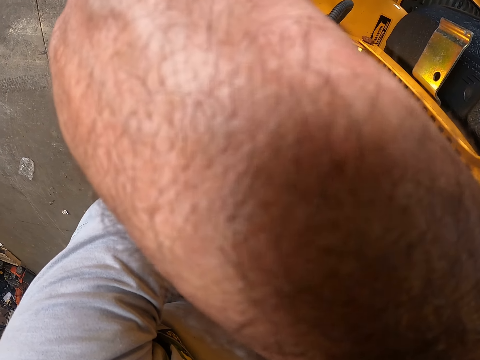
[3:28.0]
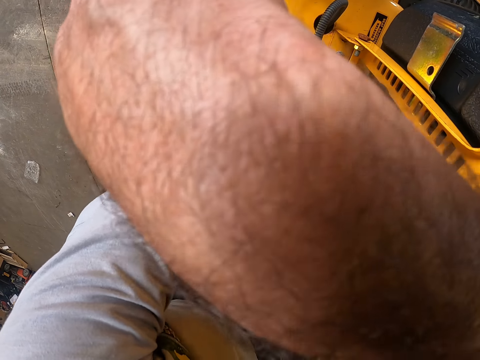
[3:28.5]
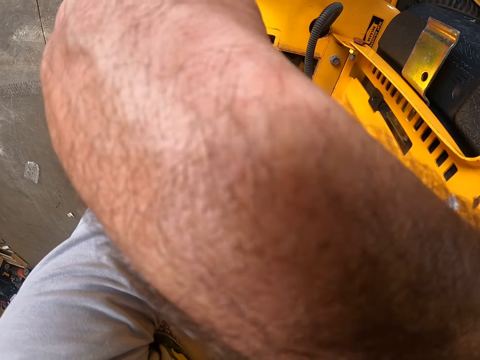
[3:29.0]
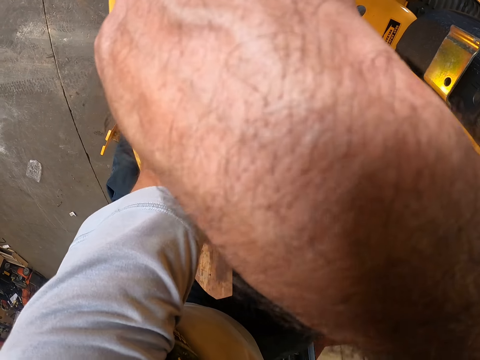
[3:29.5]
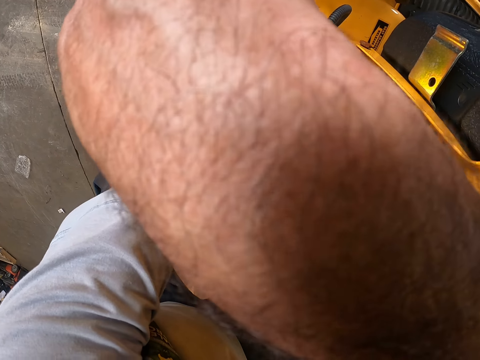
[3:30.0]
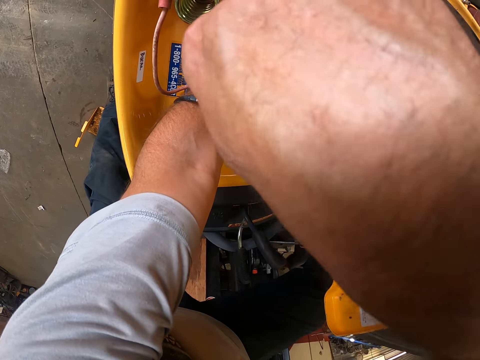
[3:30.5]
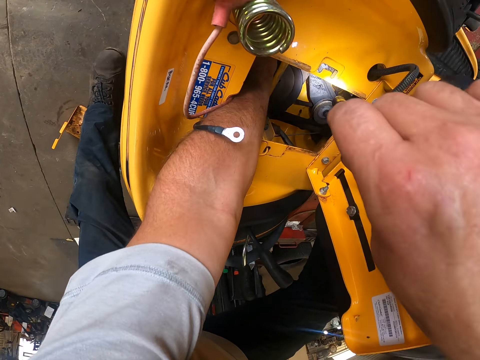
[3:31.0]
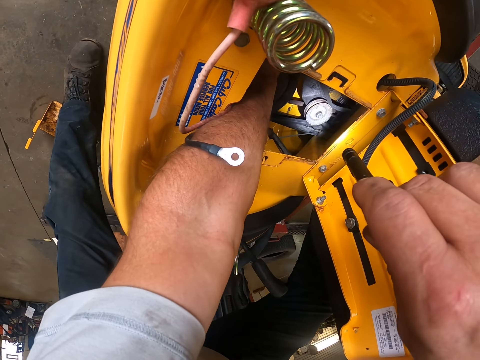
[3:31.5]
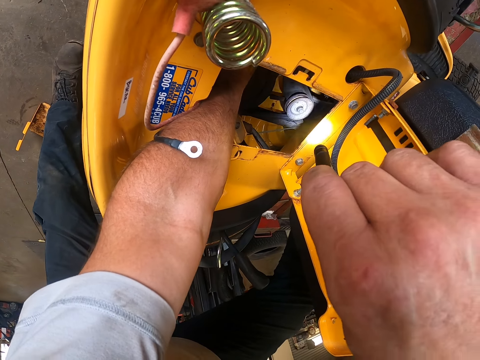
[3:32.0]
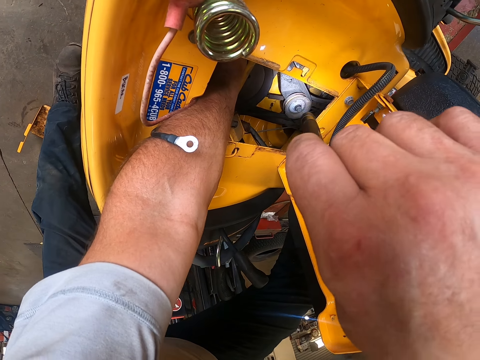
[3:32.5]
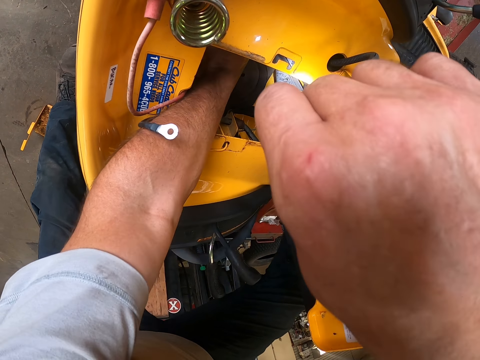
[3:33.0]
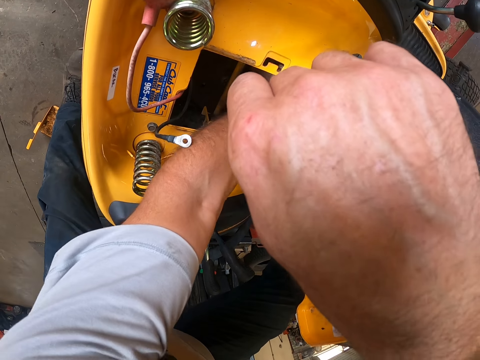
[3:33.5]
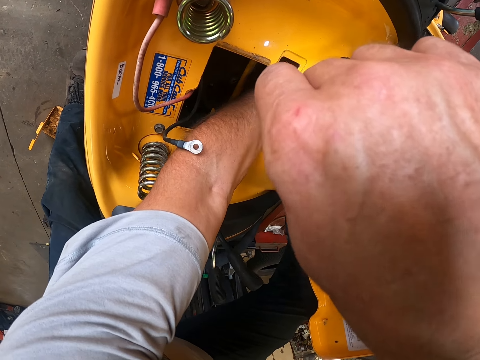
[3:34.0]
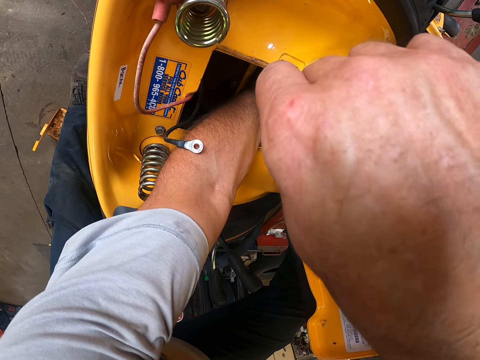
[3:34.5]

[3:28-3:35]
The camera wearer reflects the flashlight on the lawn mower.

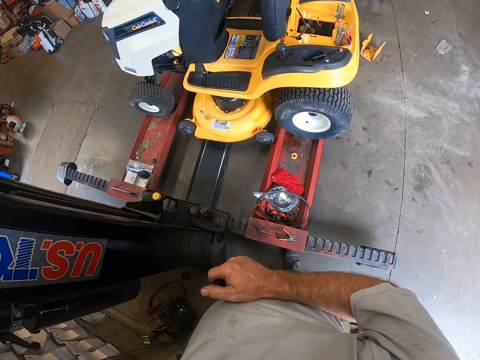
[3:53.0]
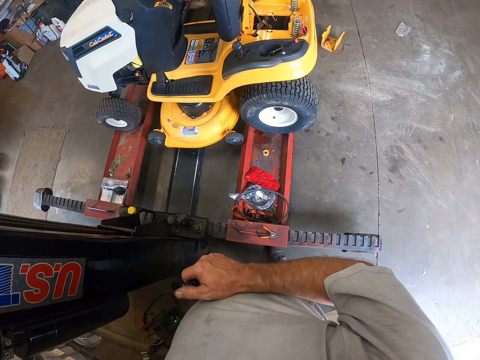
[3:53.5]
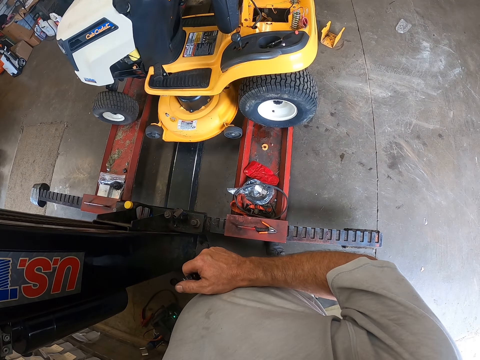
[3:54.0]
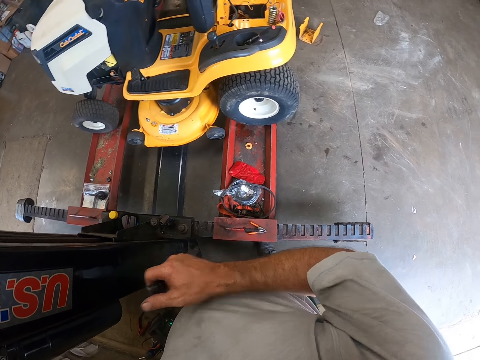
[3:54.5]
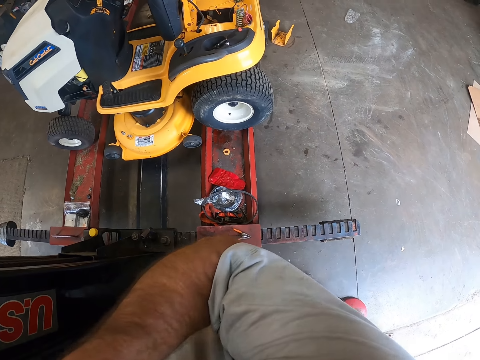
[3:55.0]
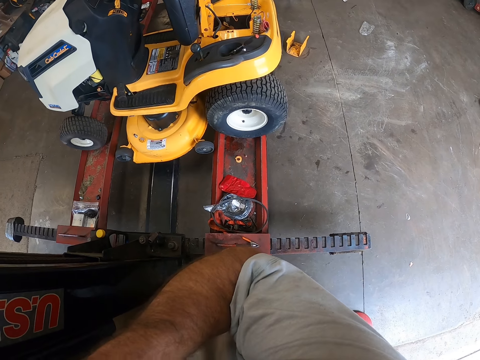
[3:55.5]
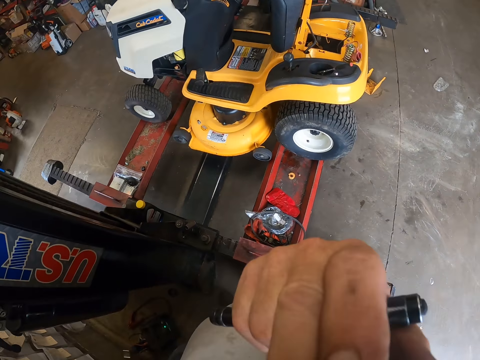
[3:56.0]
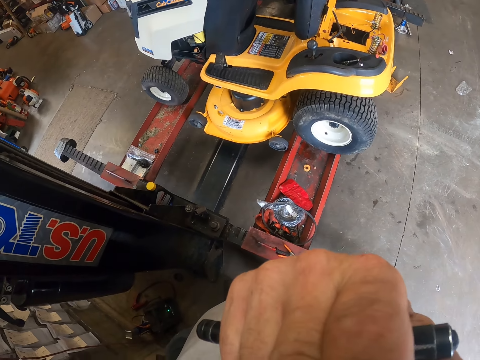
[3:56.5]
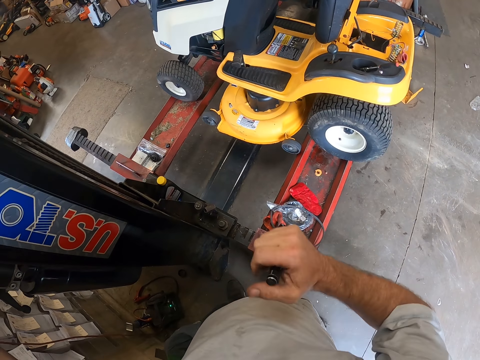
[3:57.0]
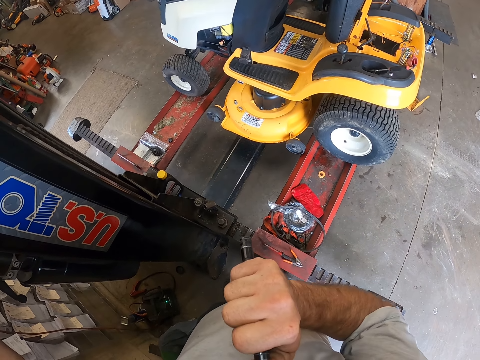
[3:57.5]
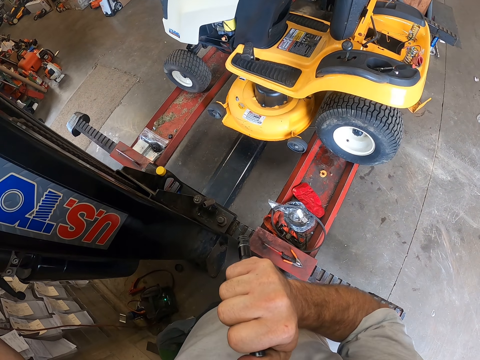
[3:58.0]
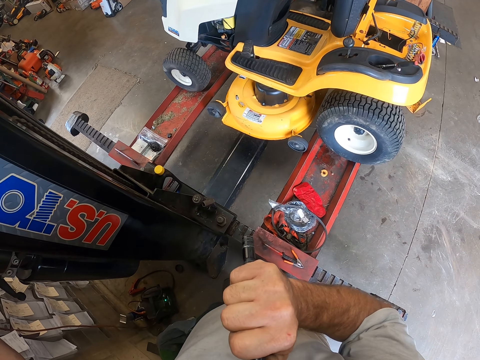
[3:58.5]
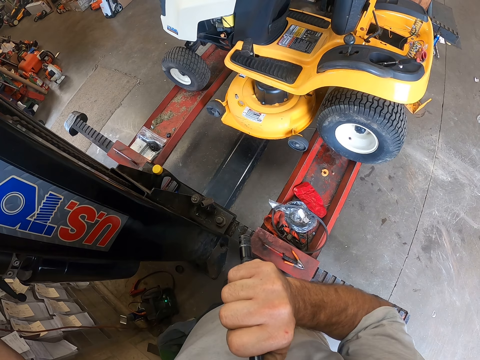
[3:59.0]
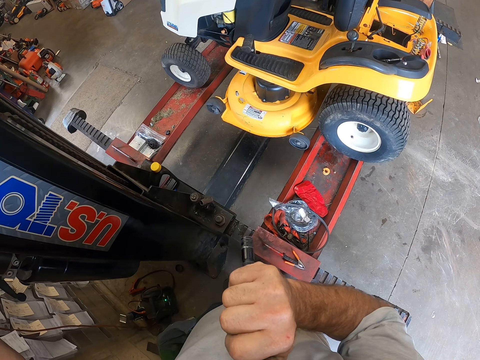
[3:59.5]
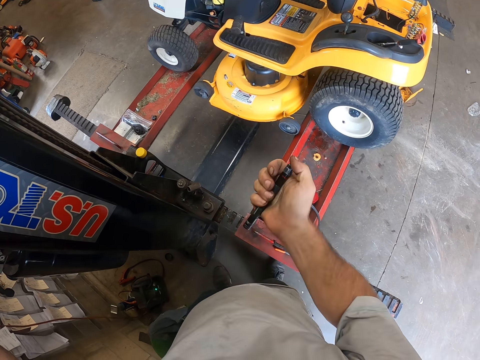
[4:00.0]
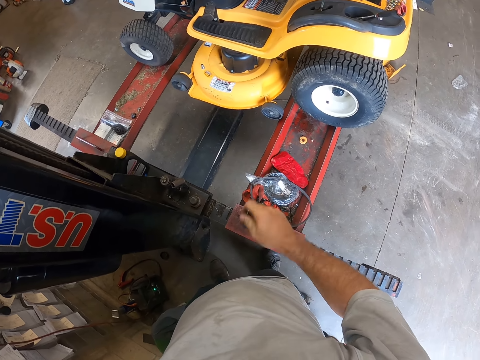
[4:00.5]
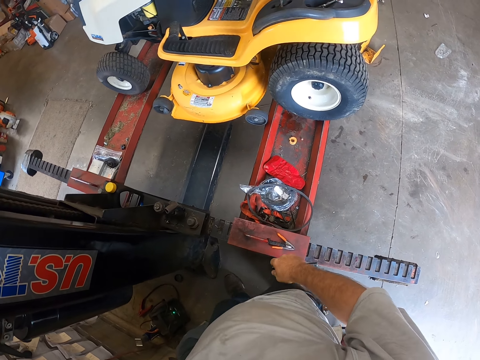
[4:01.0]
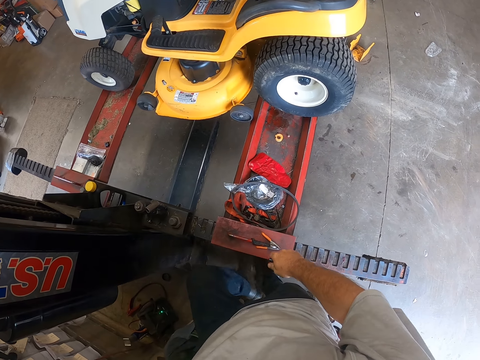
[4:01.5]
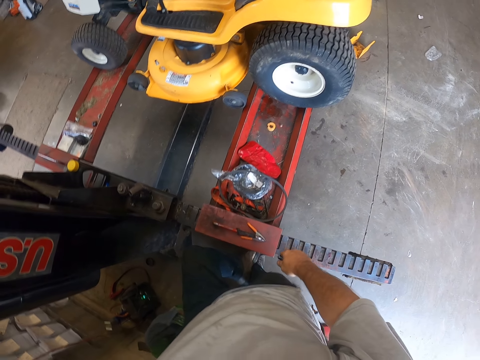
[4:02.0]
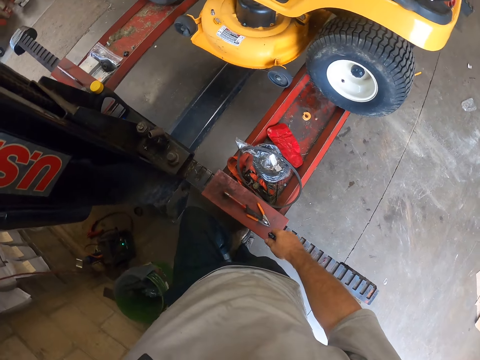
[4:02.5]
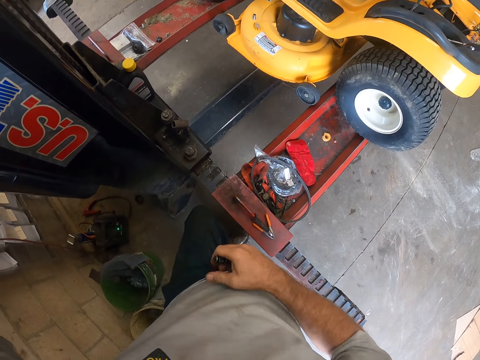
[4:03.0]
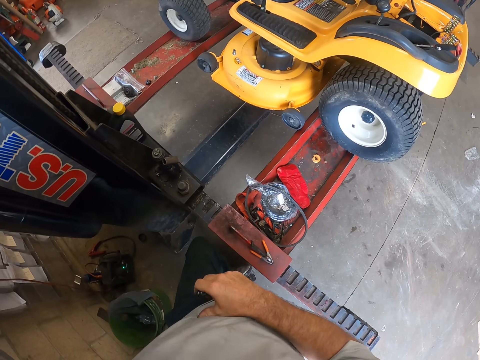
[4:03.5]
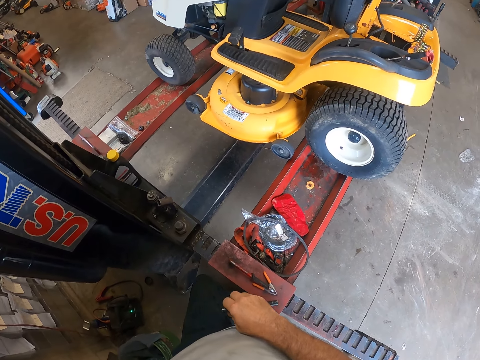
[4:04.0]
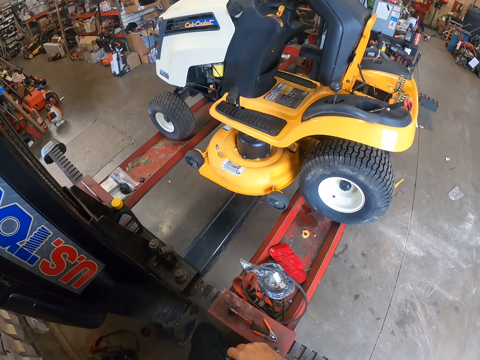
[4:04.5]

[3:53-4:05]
The camera wearer lifts up his right hand.

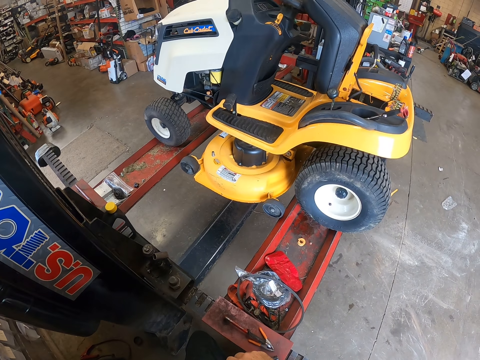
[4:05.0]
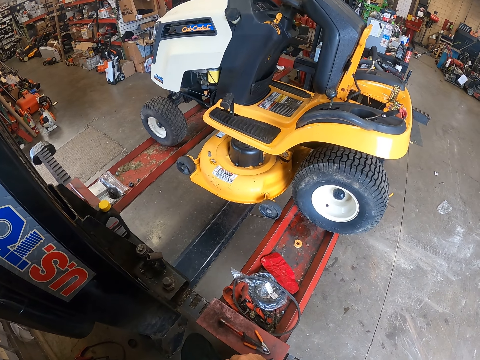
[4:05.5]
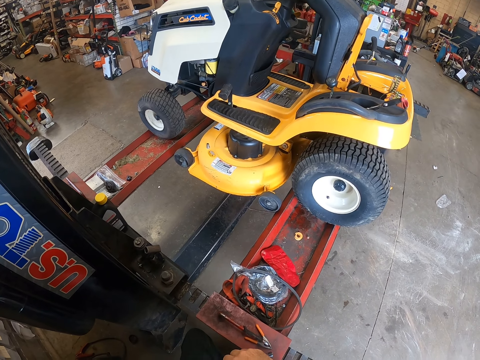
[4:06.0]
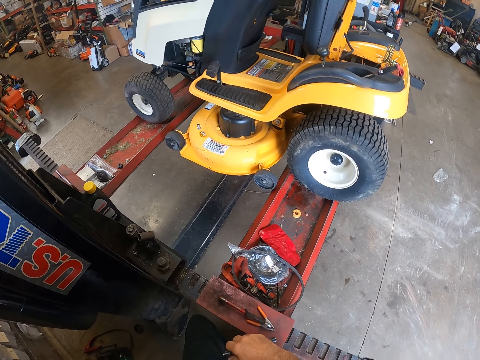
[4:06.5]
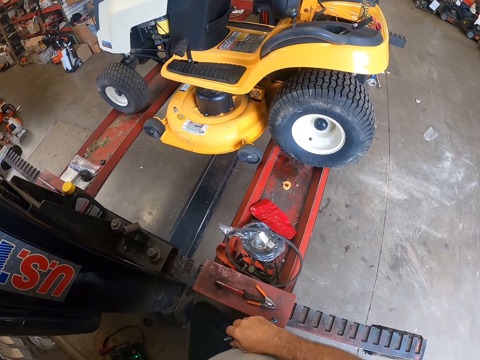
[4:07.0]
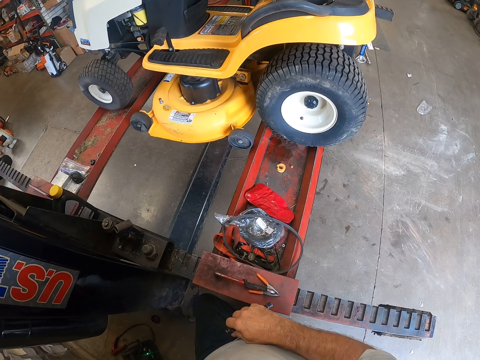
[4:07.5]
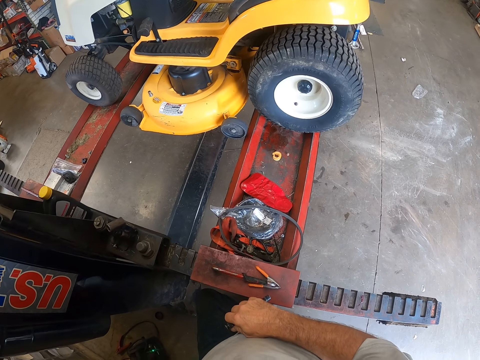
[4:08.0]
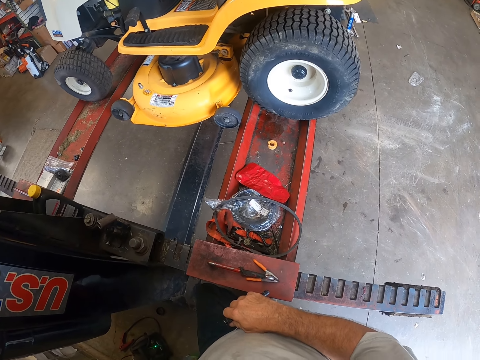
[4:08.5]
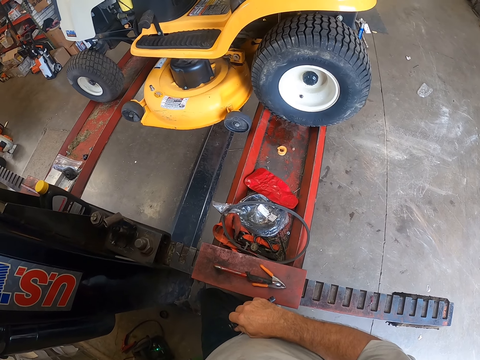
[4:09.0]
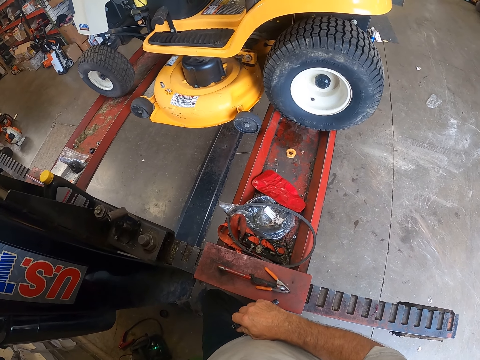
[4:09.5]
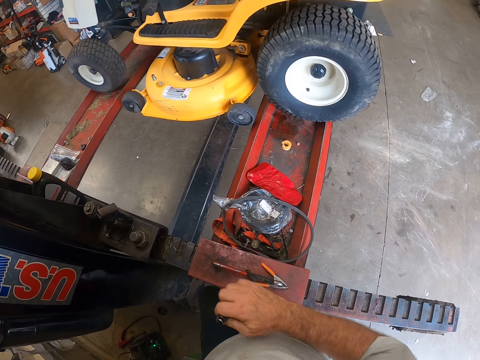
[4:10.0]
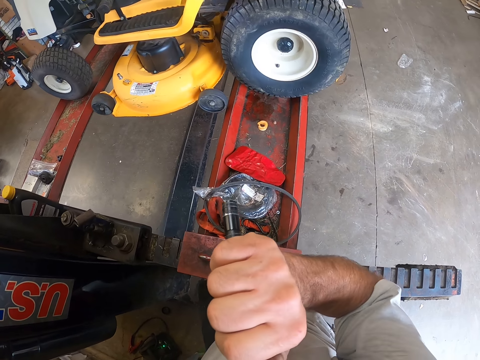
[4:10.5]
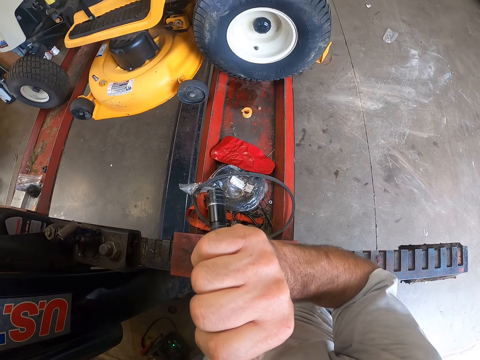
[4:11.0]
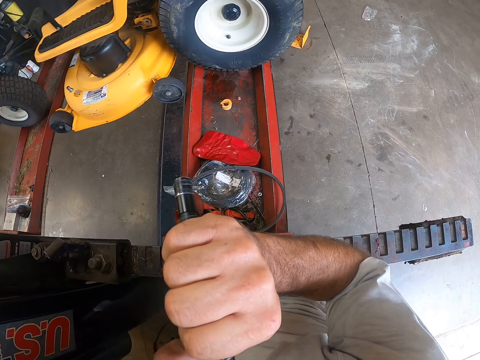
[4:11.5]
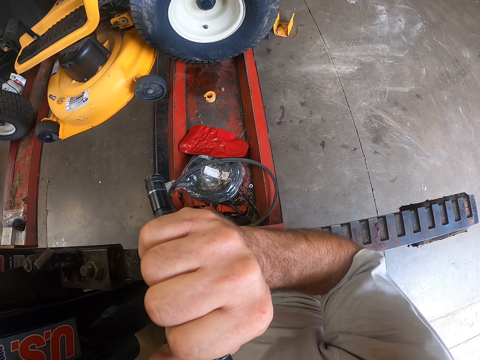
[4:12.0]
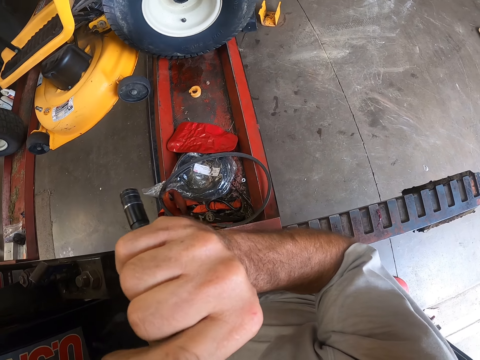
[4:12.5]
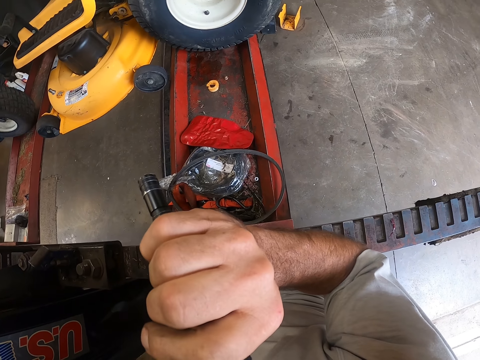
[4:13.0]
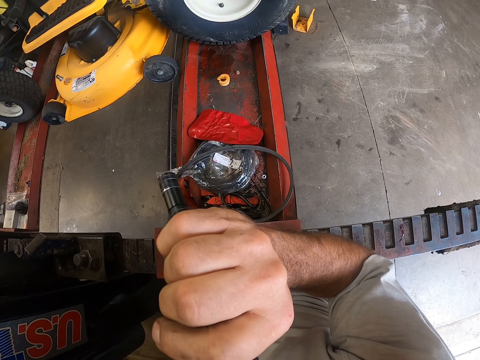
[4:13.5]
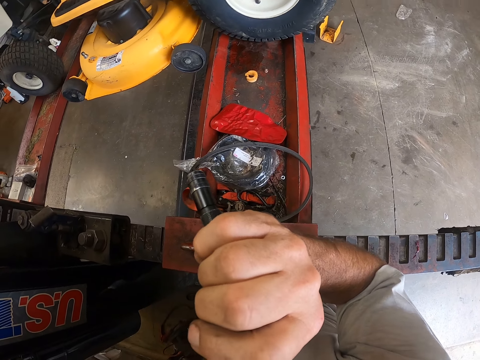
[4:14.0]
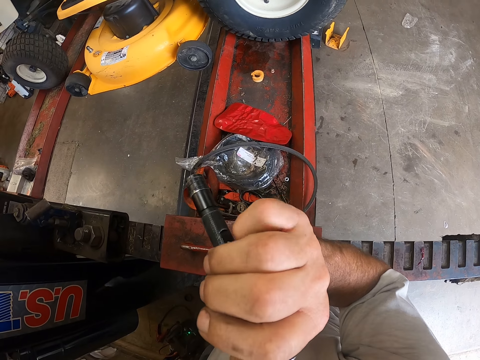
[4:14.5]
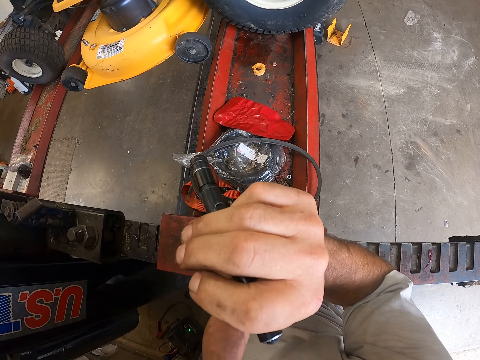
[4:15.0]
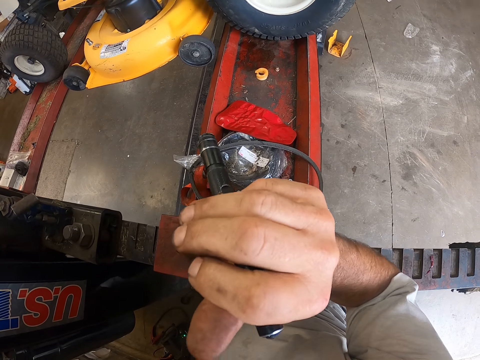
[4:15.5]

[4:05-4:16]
The camera wearer flashes light on the lawnmower with the touch light.
